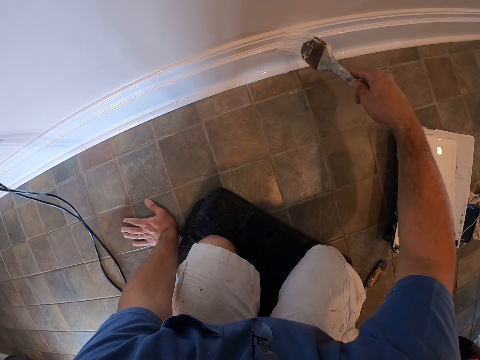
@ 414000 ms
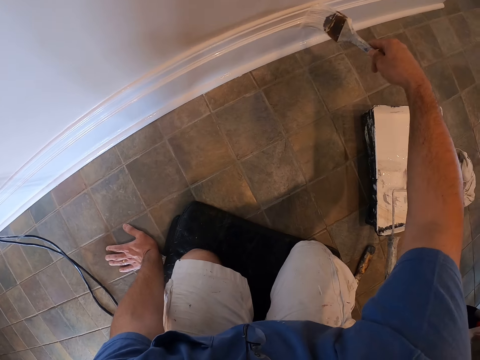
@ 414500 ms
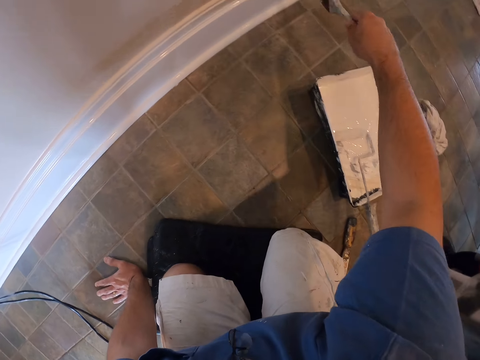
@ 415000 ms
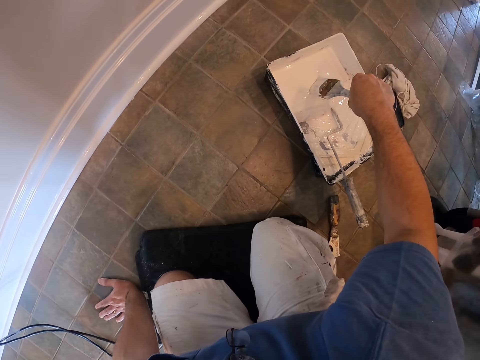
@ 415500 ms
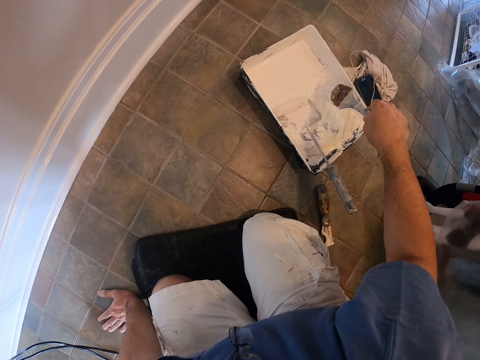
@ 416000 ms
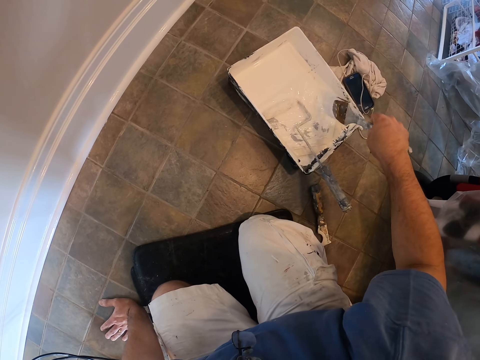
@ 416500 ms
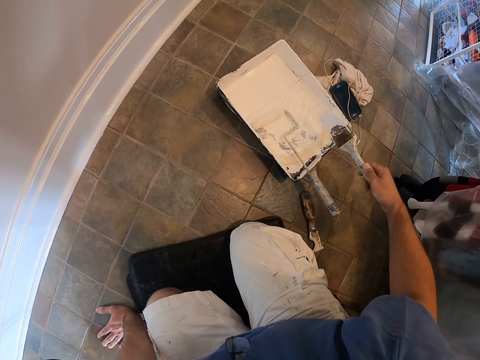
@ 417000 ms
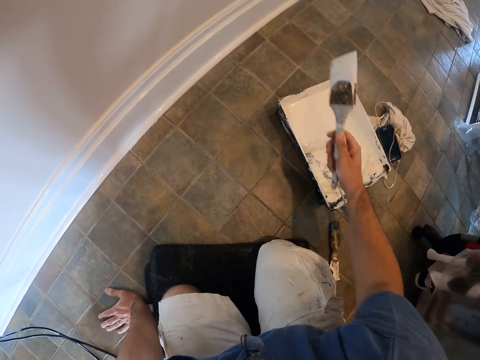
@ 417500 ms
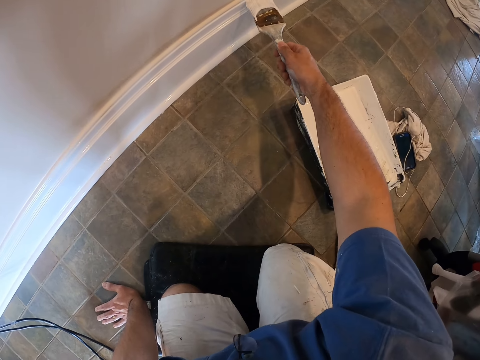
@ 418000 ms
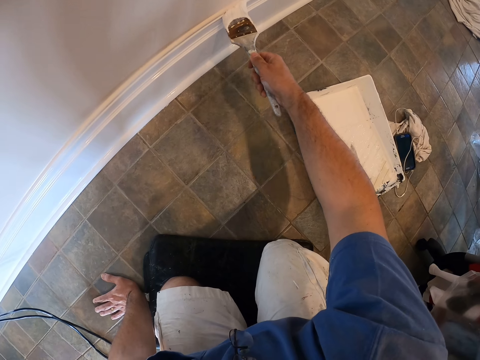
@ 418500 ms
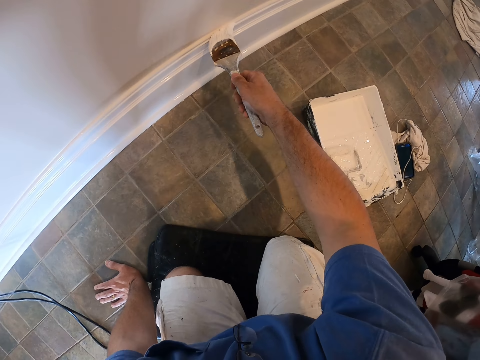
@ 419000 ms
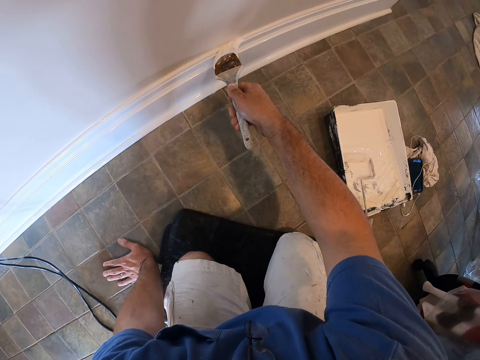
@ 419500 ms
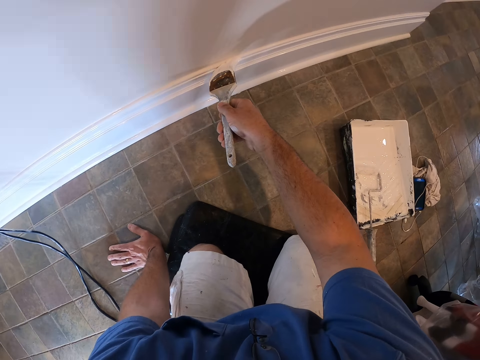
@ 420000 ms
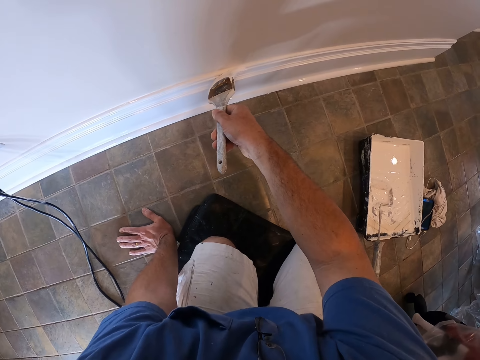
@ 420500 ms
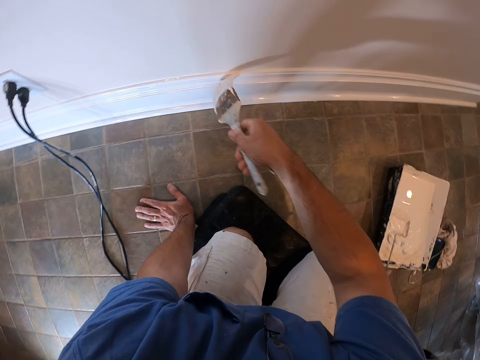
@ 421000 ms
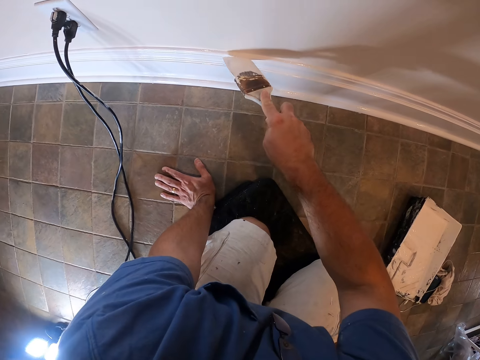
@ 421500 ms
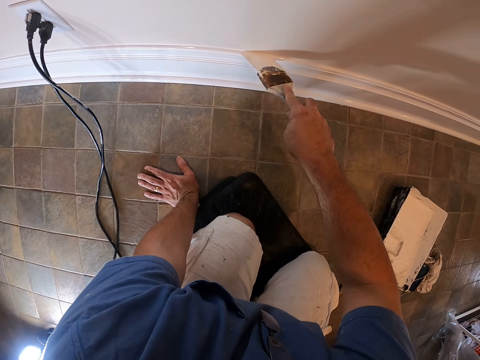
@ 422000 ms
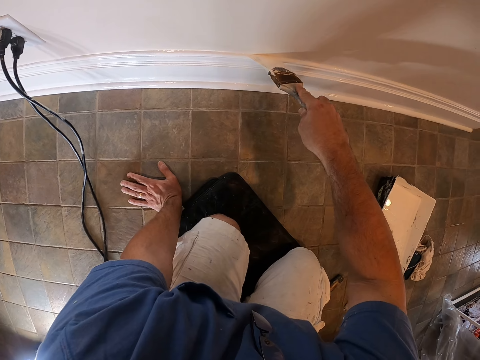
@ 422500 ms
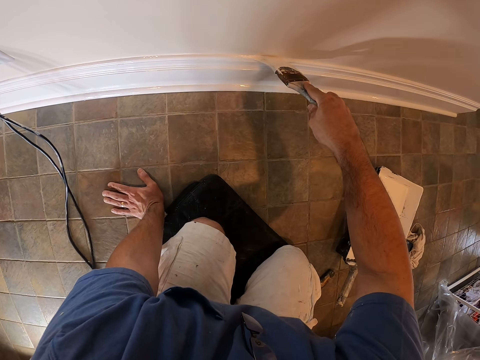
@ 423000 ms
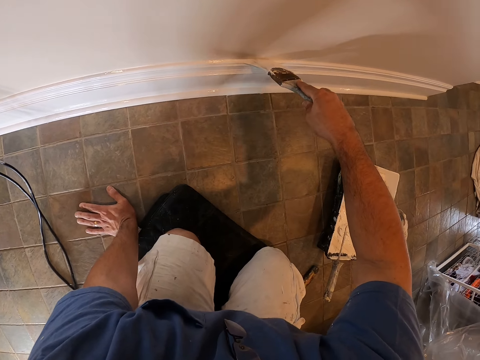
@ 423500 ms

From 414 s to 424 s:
The camera wearer removes the brush from the skirting board. They touch the paint in the paint tray with the brush. They remove the brush in the paint tray. They paint the skirting board with the brush.

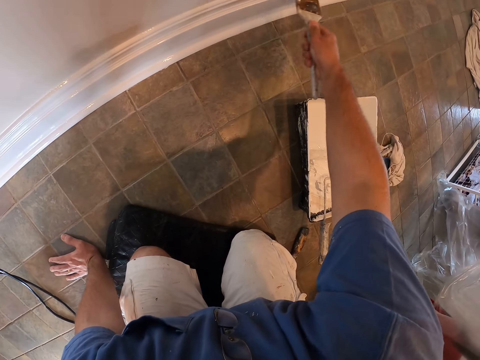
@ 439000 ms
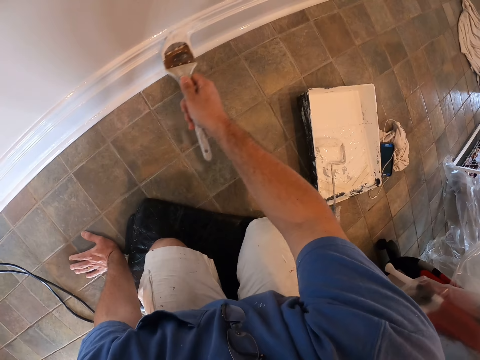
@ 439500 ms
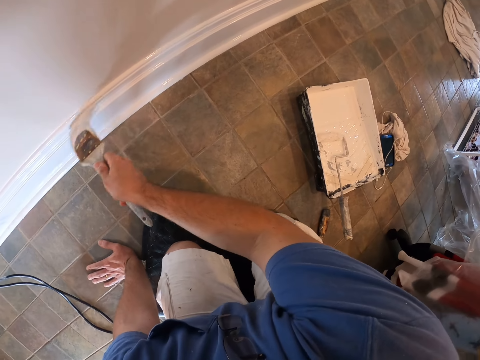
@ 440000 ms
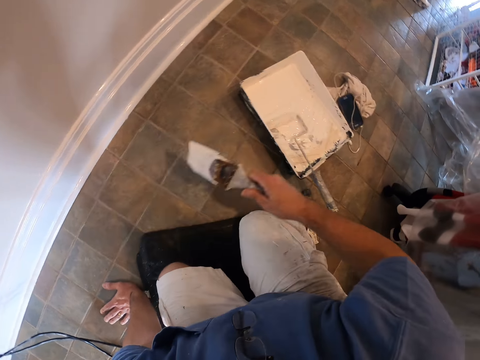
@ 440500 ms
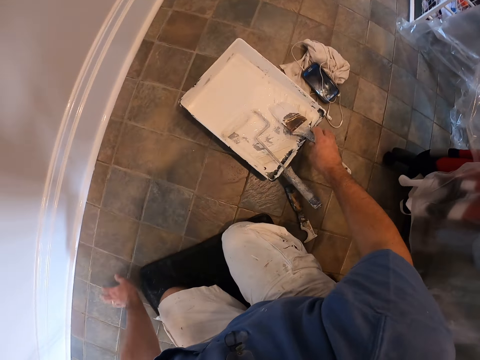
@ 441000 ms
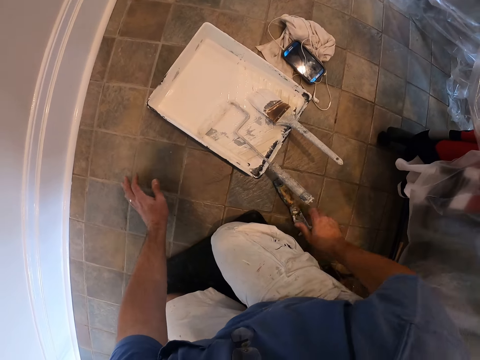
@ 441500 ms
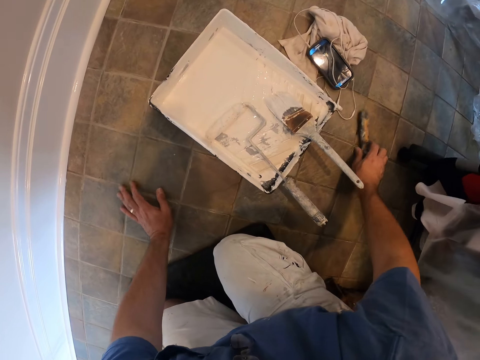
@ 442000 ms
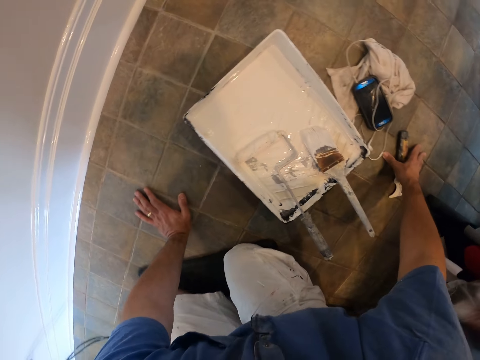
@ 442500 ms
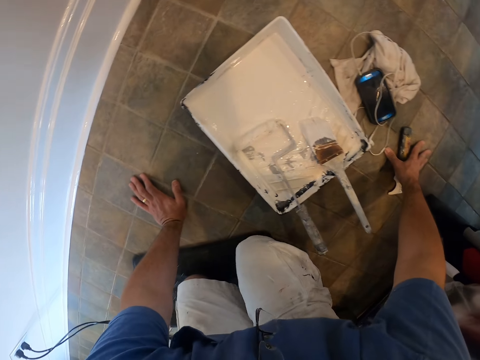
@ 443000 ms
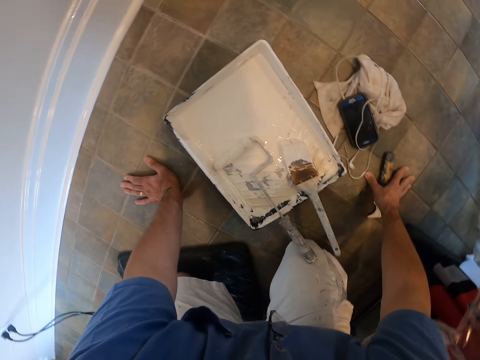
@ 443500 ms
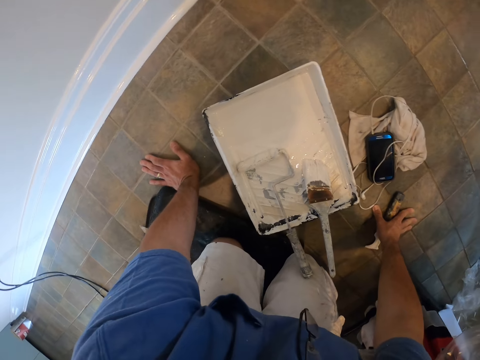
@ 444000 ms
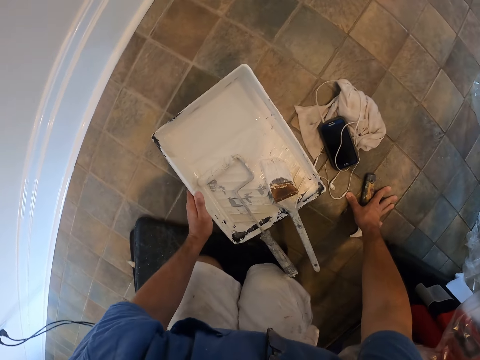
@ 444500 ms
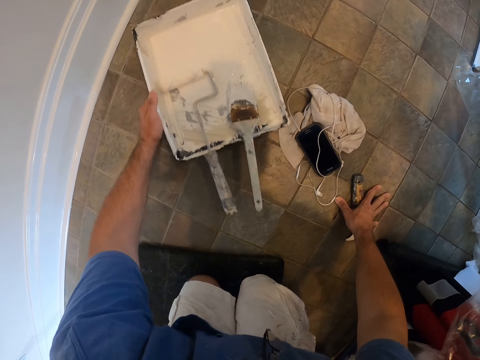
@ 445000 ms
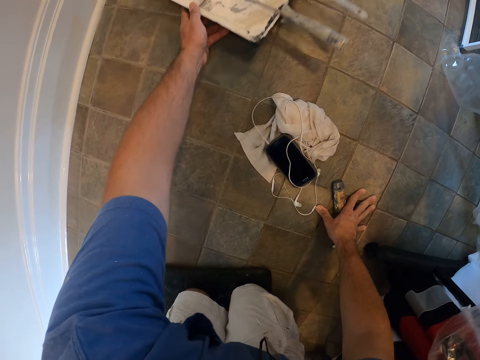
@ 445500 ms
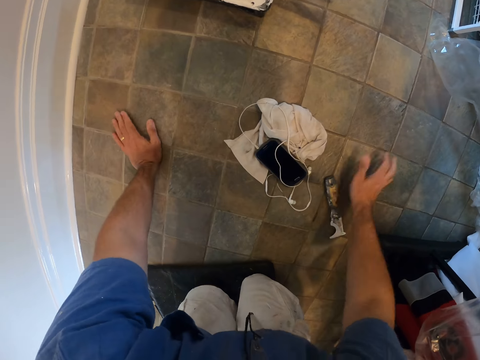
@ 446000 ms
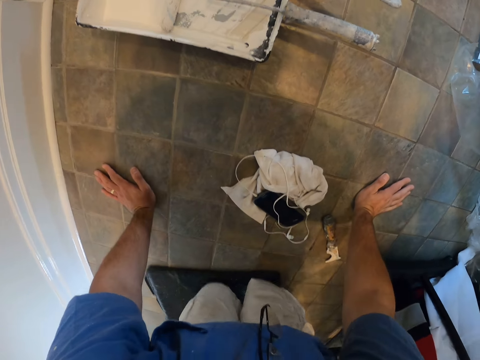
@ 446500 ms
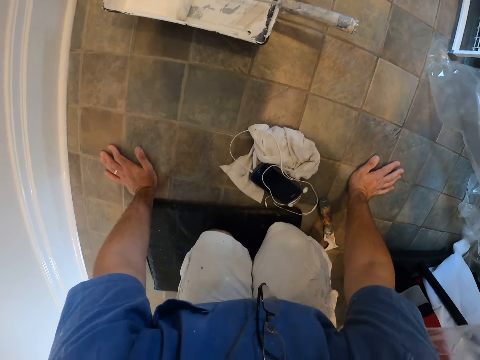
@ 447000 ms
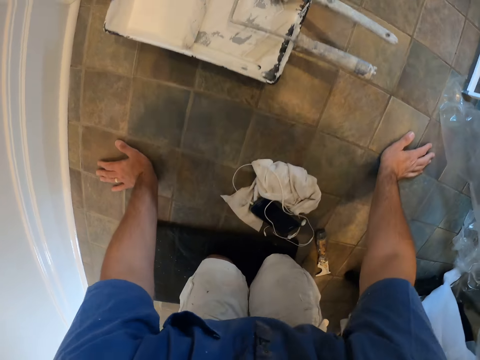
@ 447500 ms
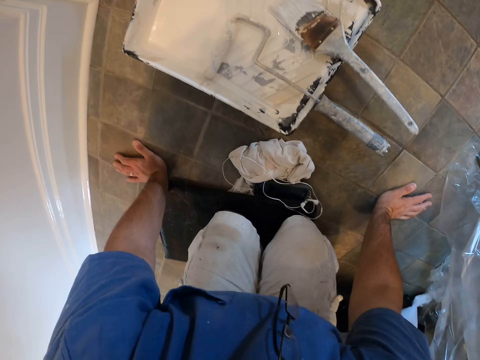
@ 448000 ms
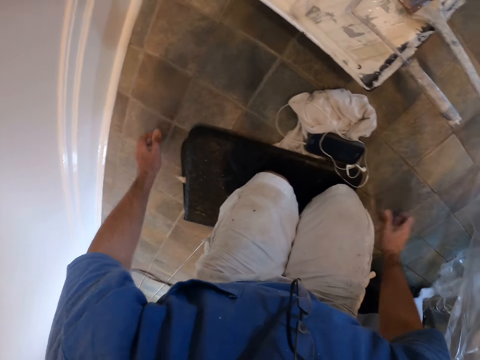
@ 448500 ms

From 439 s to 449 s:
The camera wearer removes the brush from the skirting board. He drops the brush in the paint tray. He removes his left hand on the floor. He moves the scraper forward. He moves forward. He adjusts the door mat forward with his knee. He moves the paint tray forward with his left hand. He removes his left hand in the paint tray. He adjusts the door mat forward with his knee. He moves forward. He moves forward again.

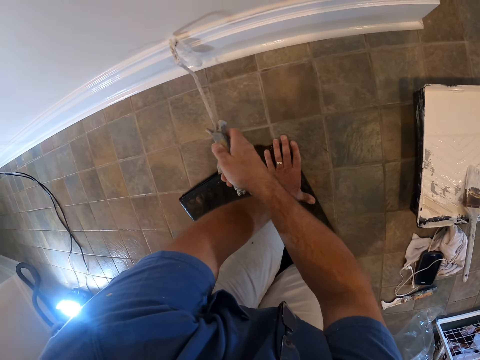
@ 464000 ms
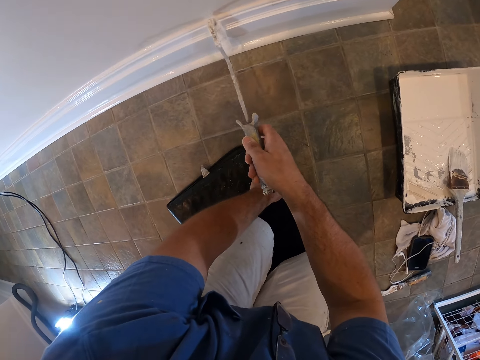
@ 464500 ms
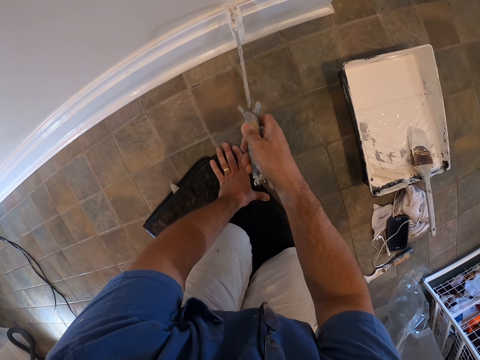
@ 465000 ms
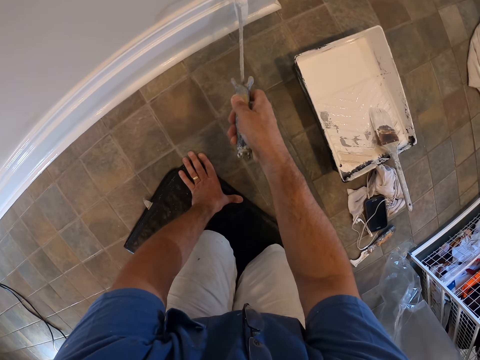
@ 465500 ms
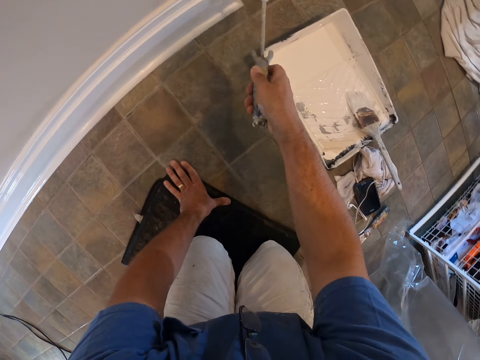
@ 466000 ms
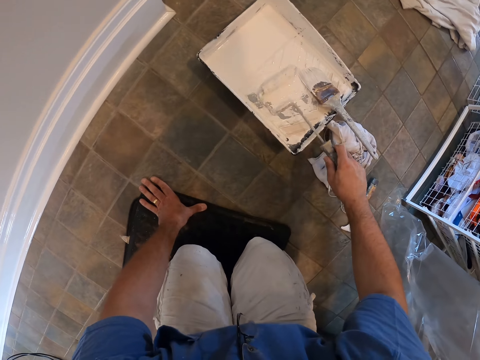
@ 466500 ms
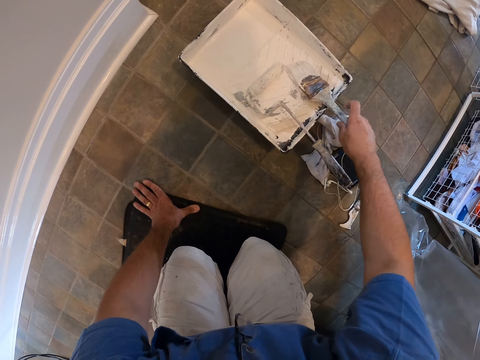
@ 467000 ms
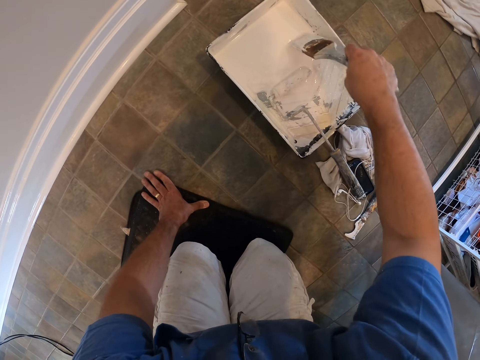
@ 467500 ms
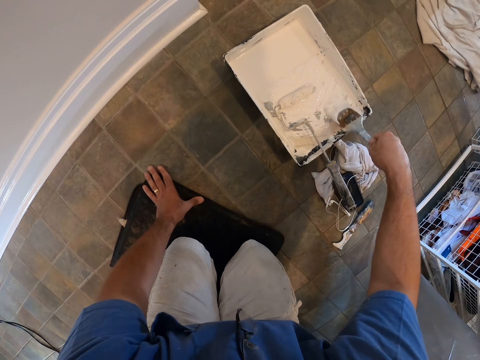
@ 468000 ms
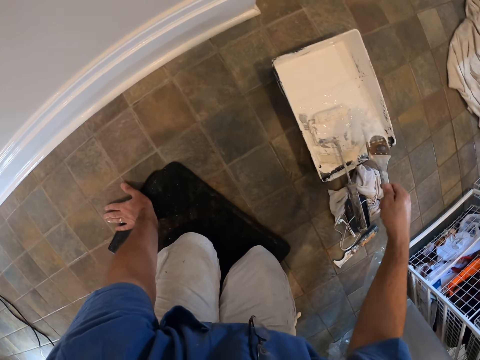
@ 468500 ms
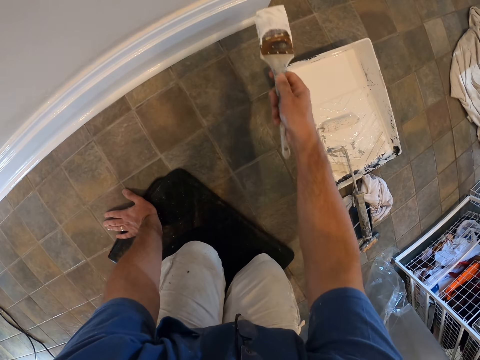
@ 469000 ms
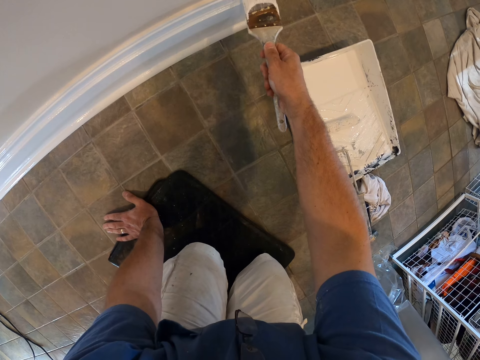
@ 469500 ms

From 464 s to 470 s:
The camera wearer removes the paint roller on the skirting board. They drop the paint roller in the paint tray. They pick up the brush in the paint tray. They touch the paint in the paint tray with the brush. They remove the brush in the paint tray. They paint the skirting board with the brush.
